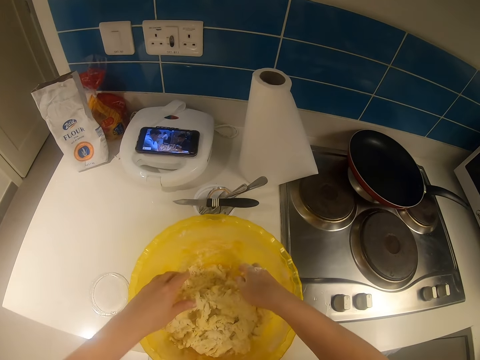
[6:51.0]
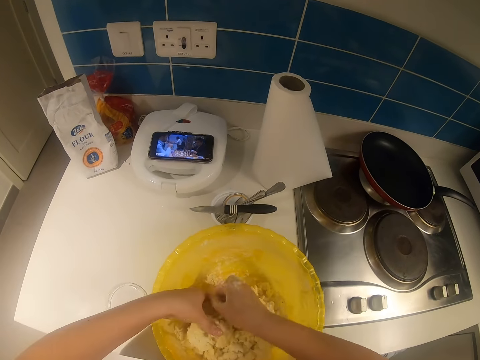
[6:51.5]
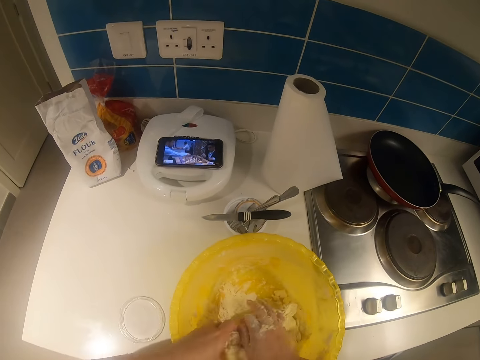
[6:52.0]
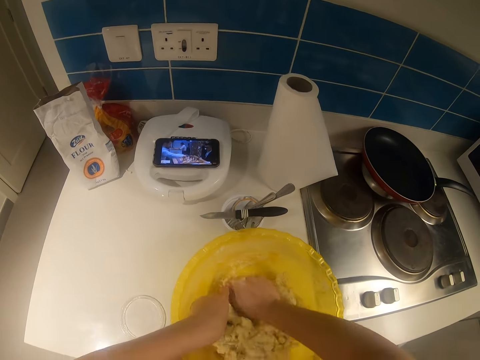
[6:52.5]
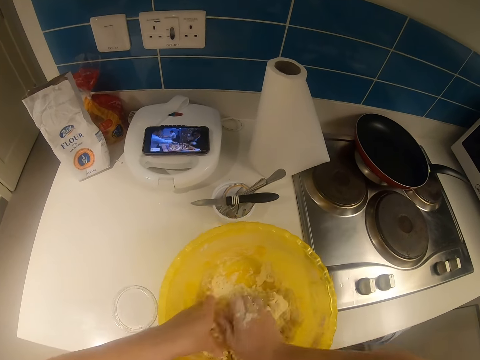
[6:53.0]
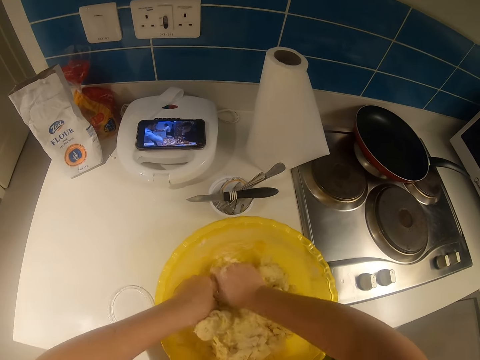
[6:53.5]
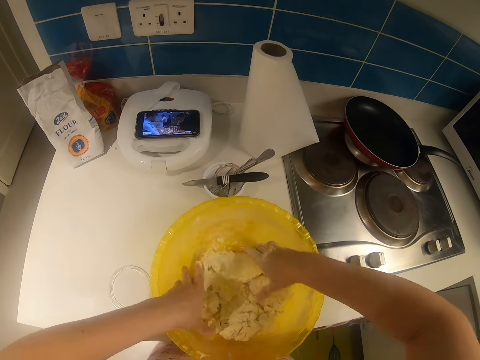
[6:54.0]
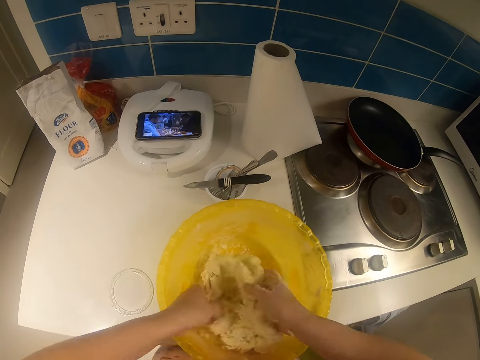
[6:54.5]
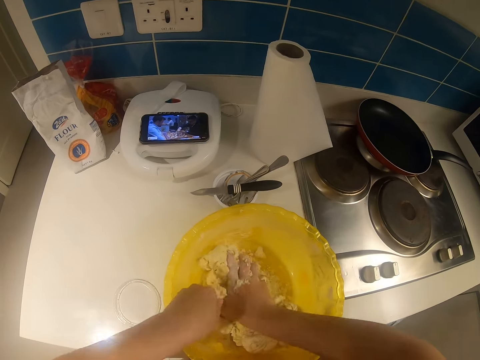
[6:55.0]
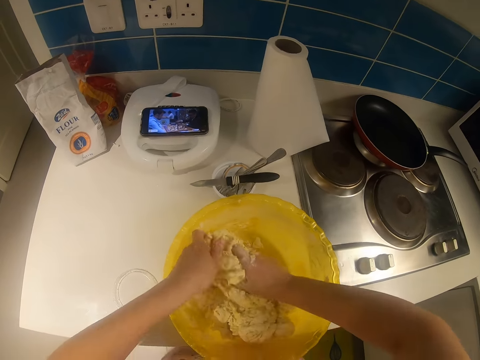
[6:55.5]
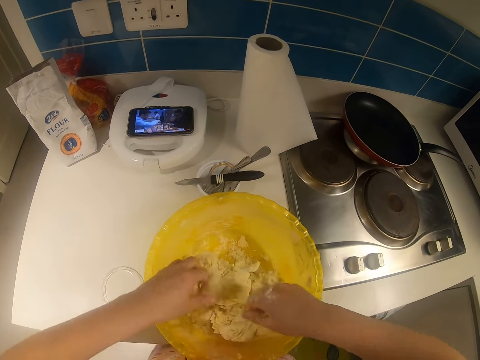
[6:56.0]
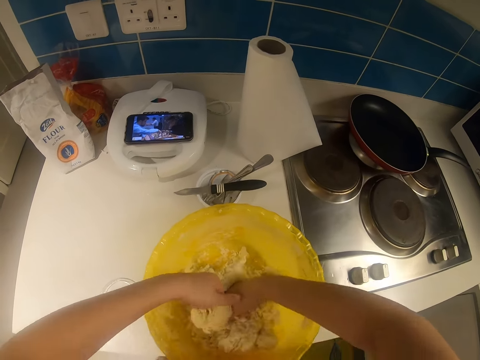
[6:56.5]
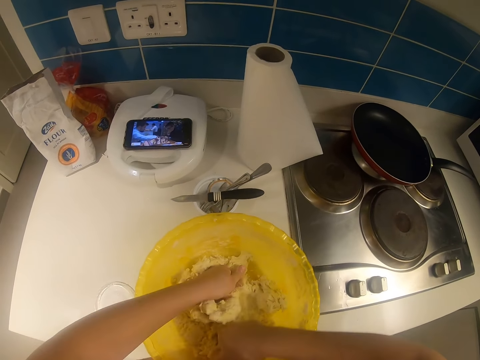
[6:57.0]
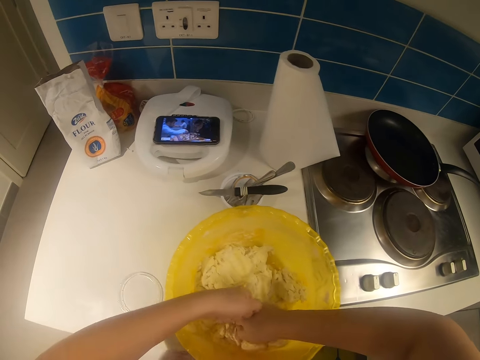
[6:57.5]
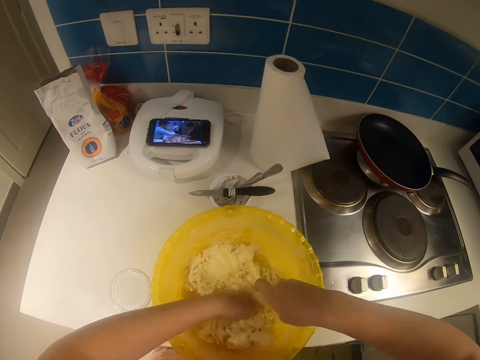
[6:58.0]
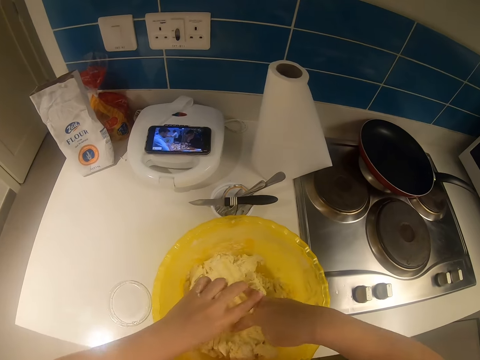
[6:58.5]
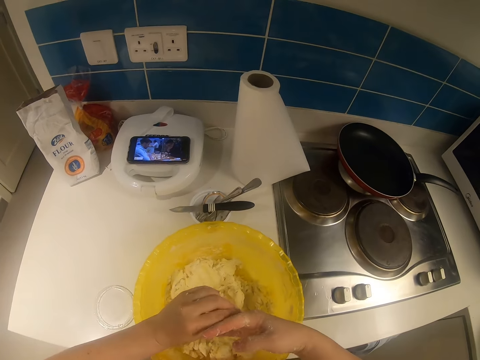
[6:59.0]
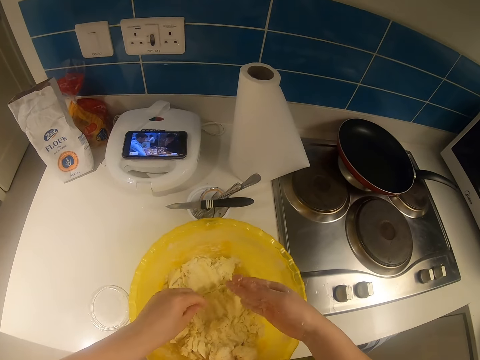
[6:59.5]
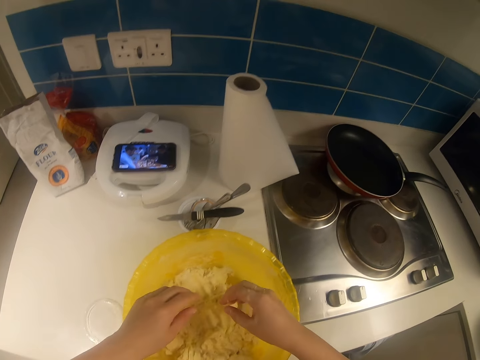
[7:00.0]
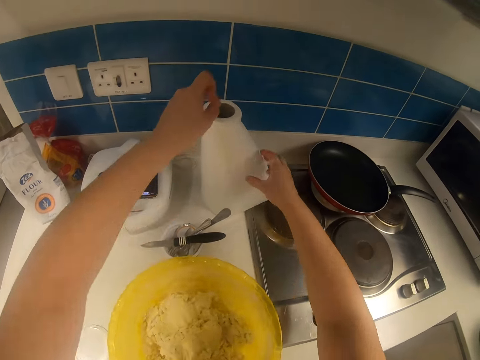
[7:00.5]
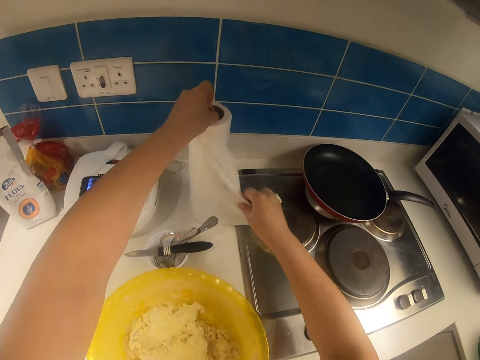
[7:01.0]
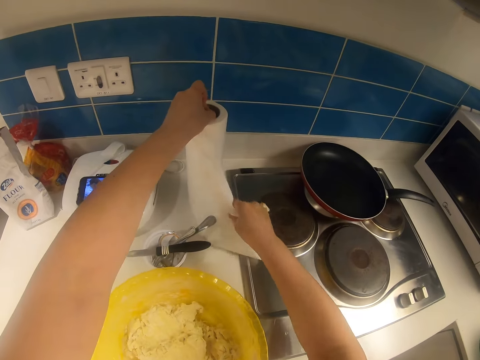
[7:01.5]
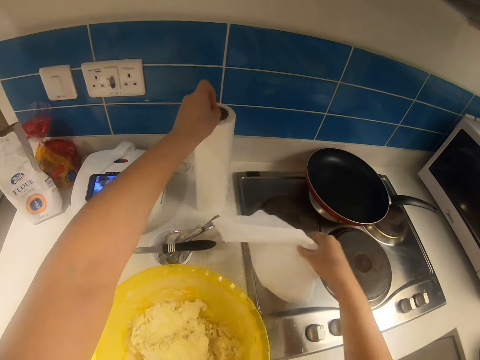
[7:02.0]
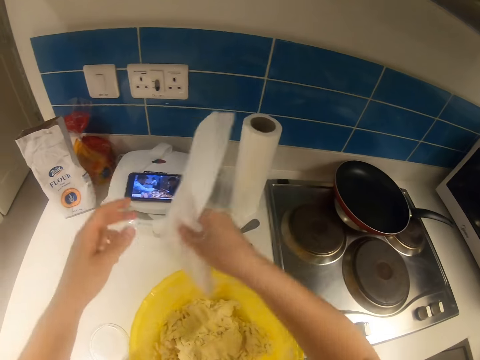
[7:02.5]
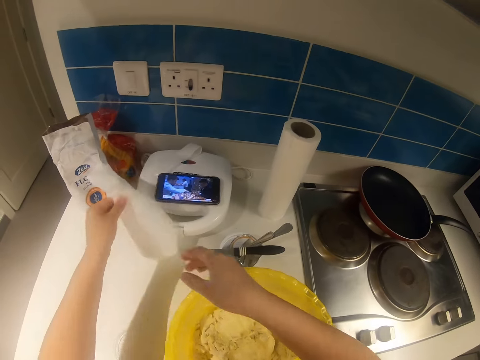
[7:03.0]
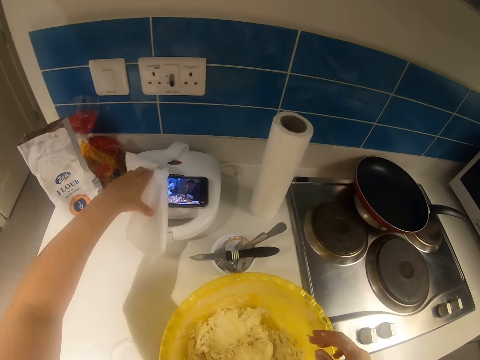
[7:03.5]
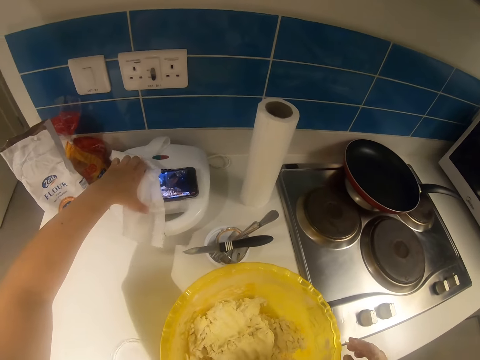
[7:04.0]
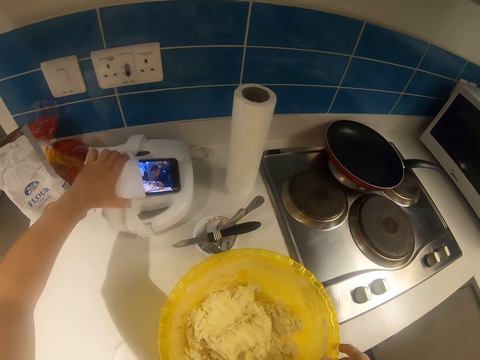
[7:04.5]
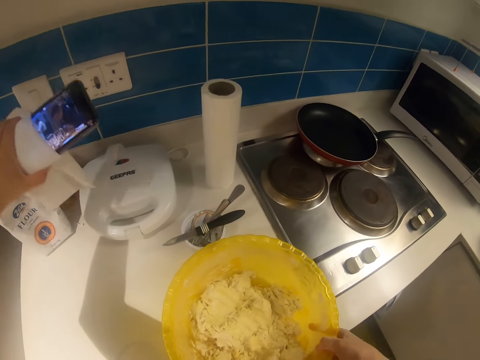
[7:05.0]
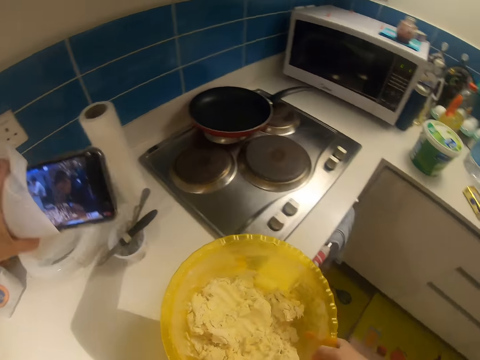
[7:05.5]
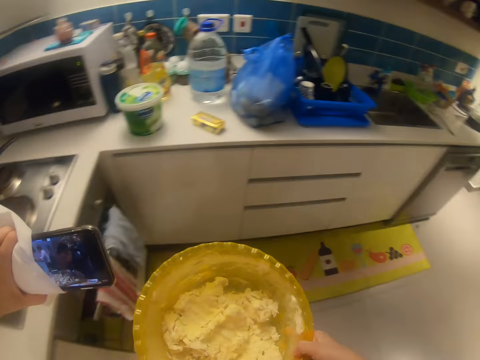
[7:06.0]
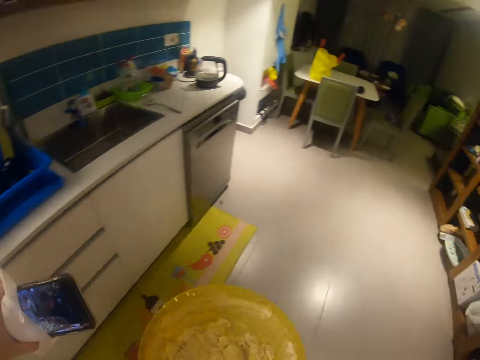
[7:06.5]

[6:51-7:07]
The camera wearer removes dough from the hands. She cuts out a piece of tissue paper or napkin with her right hand. She passes the tissue paper from her right hand to her left hand. She holds a phone with the napkin. She picks up the phone with the tissue paper in her left hand. She picks up the bowl of dough with her right hand. She walks in the kitchen.

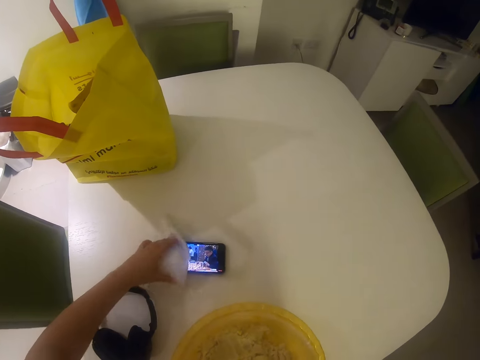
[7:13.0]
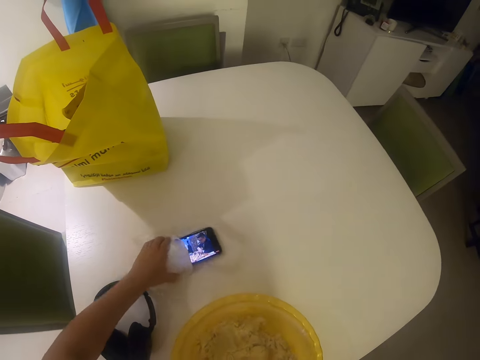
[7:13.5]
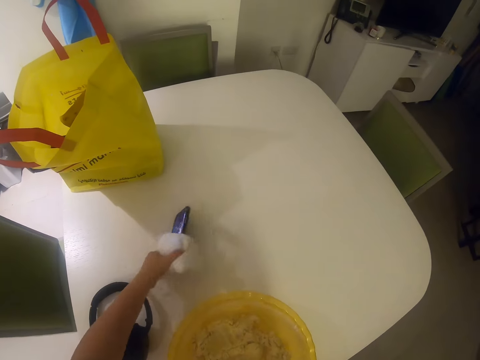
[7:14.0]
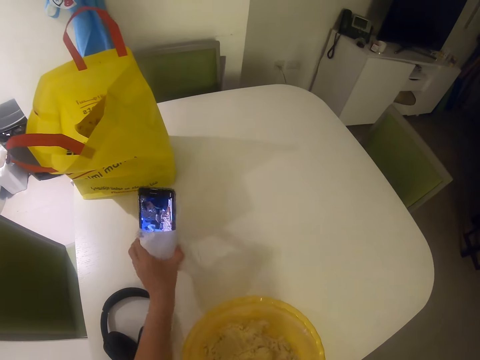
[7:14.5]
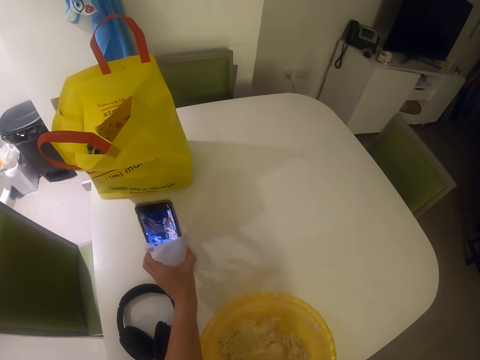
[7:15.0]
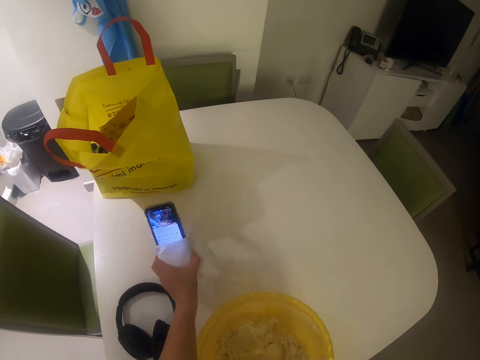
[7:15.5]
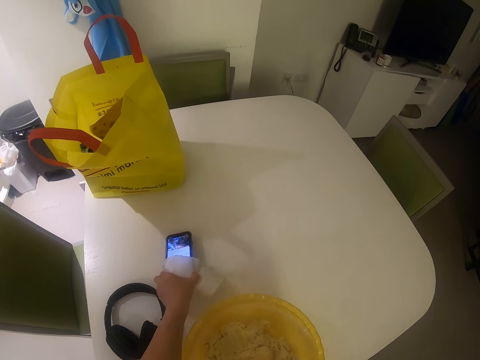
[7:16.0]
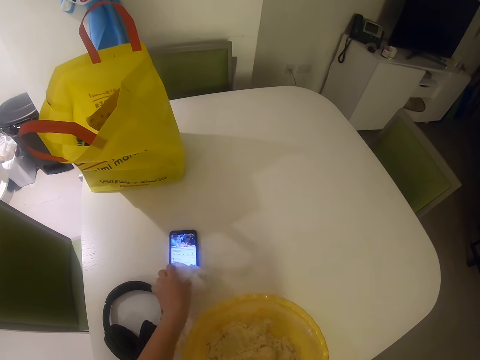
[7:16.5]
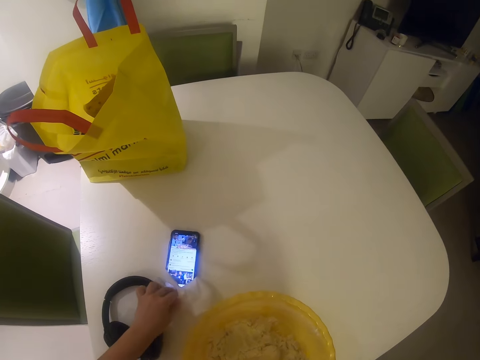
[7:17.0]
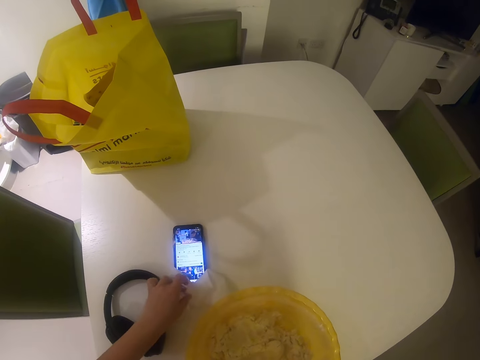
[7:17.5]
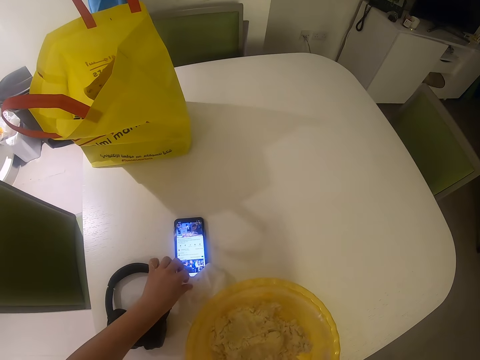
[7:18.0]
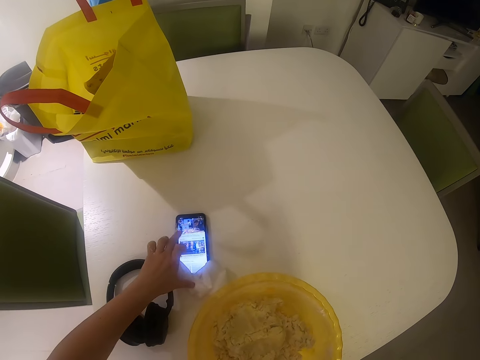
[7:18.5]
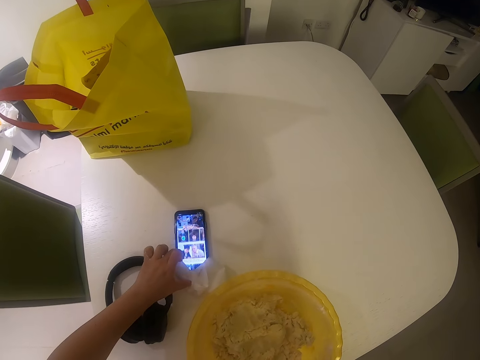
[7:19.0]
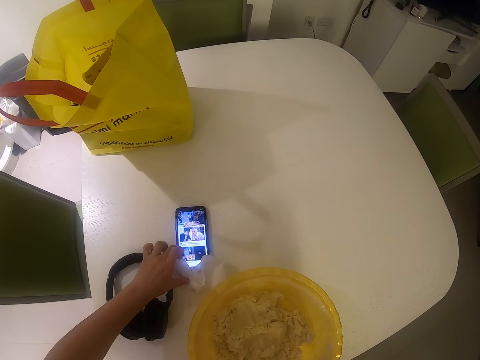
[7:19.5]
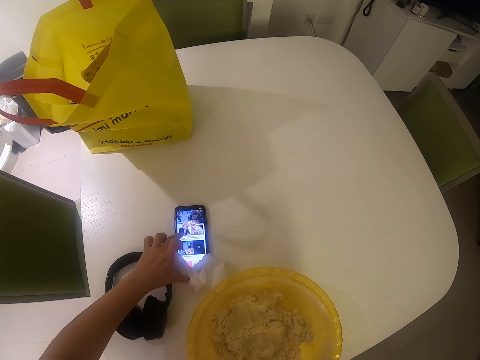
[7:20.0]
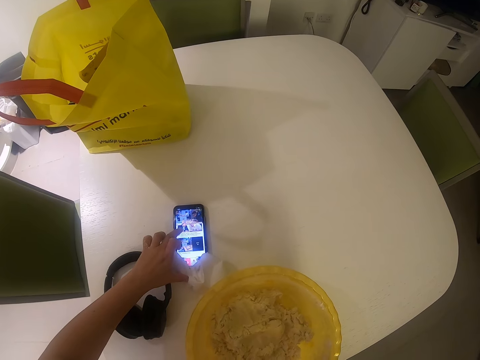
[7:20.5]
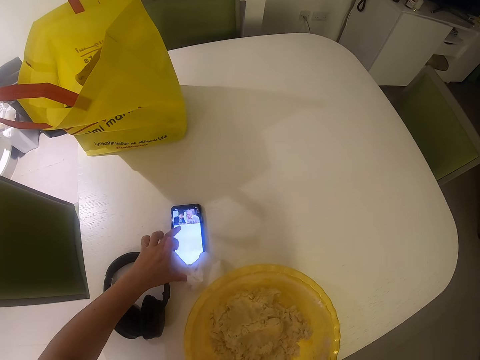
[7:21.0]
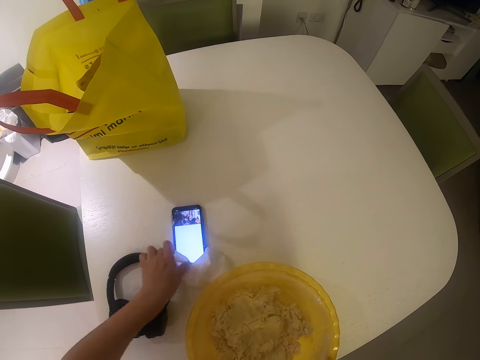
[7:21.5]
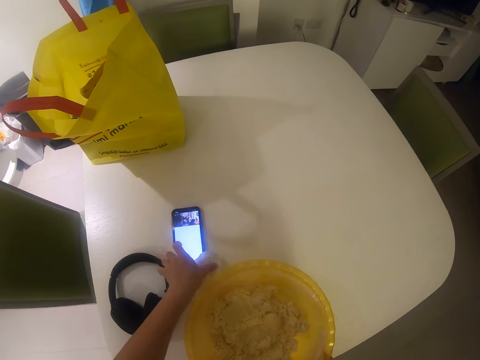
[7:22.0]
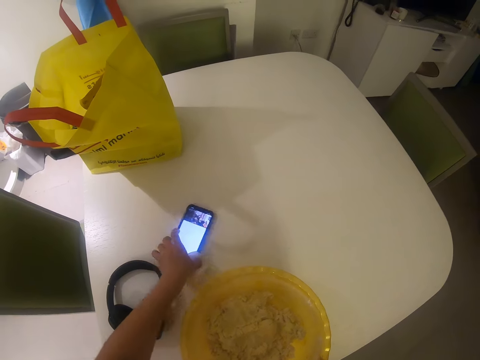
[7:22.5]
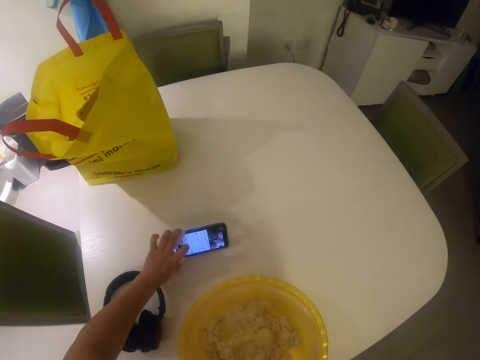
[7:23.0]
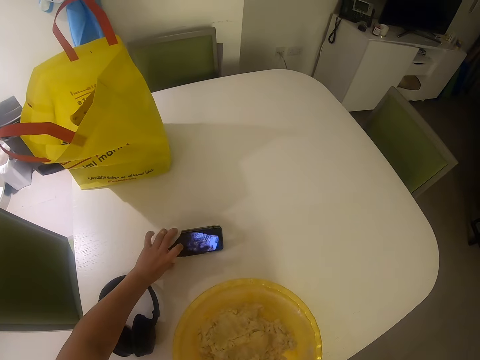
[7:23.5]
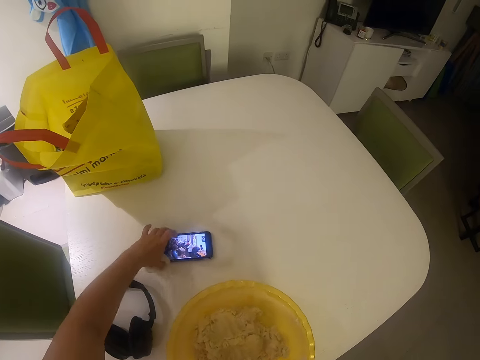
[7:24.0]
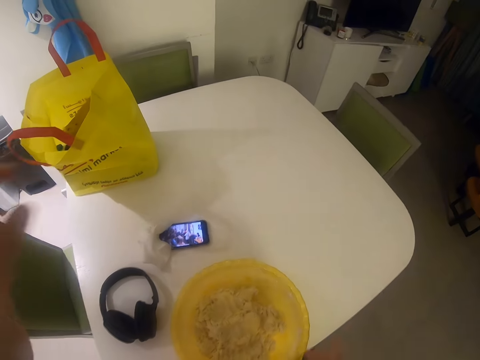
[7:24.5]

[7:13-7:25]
The camera wearer turns the phone. She holds up the phone. She puts the phone on the table. She operates the phone with her left finger. She repositions the phone on the table with her left hand. She holds the phone.
